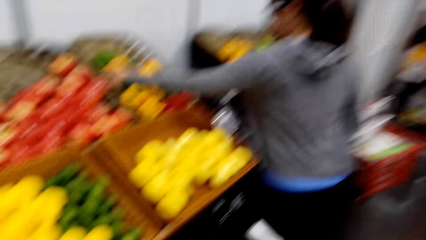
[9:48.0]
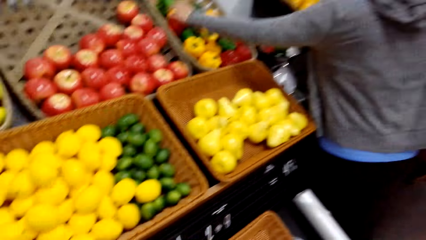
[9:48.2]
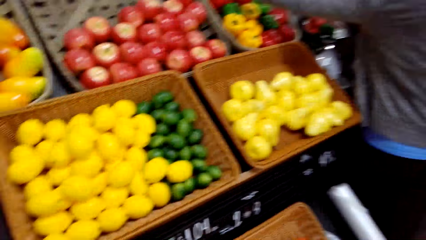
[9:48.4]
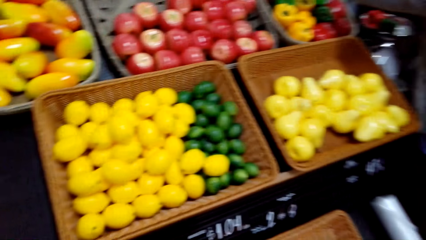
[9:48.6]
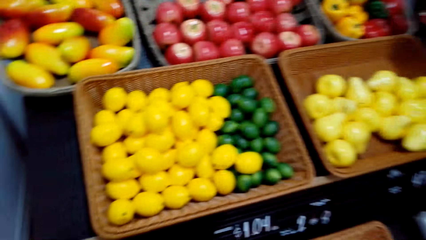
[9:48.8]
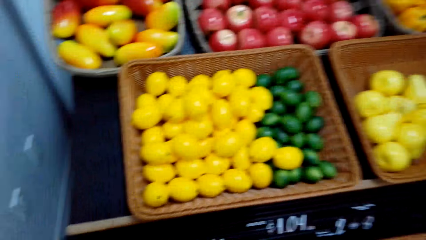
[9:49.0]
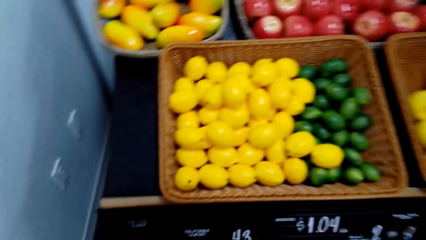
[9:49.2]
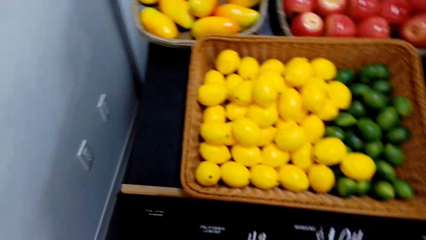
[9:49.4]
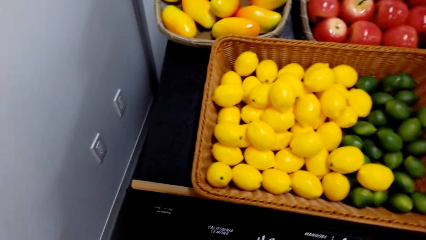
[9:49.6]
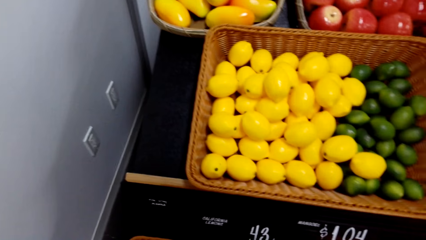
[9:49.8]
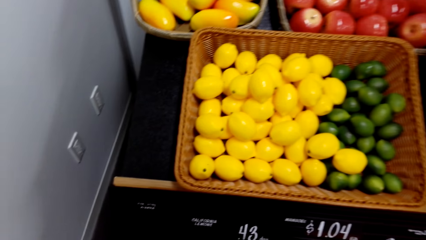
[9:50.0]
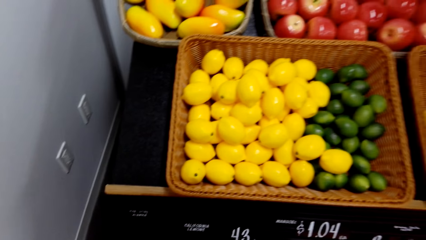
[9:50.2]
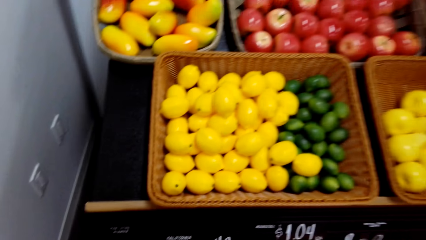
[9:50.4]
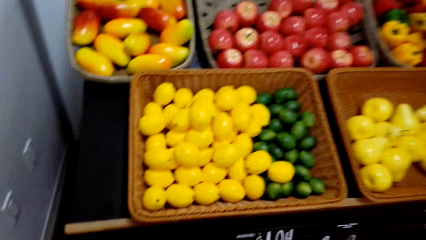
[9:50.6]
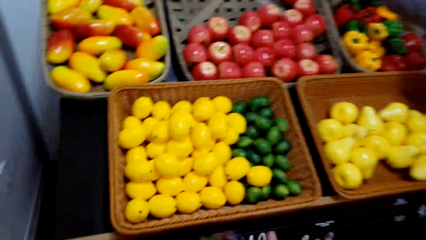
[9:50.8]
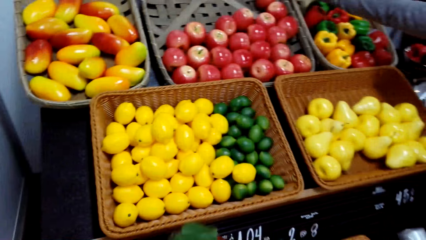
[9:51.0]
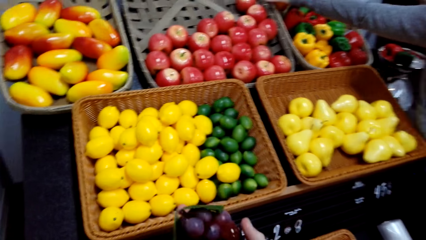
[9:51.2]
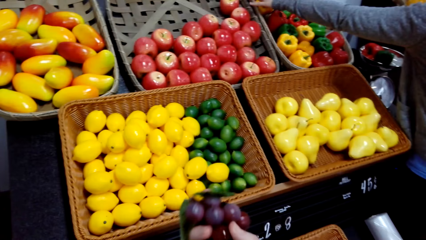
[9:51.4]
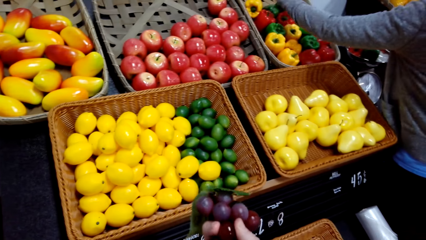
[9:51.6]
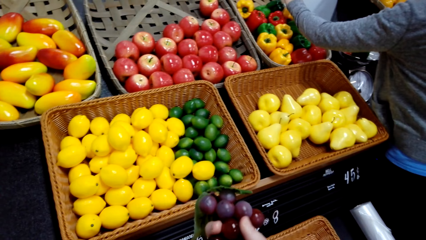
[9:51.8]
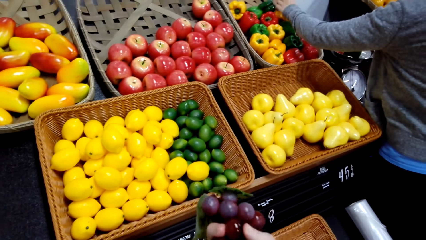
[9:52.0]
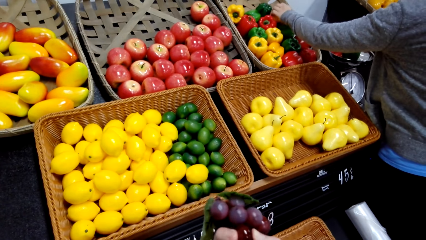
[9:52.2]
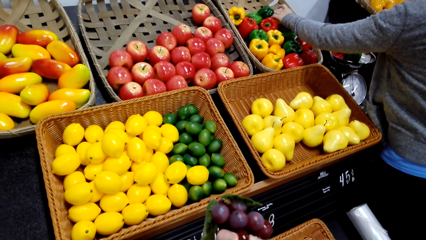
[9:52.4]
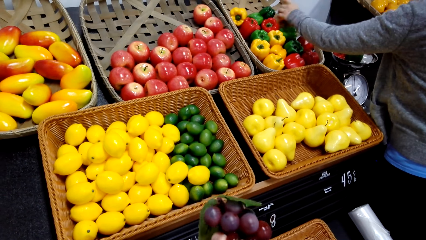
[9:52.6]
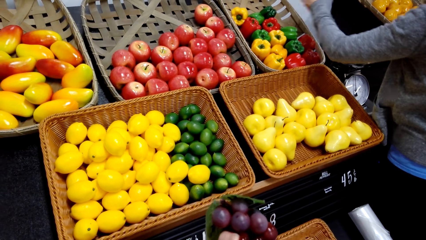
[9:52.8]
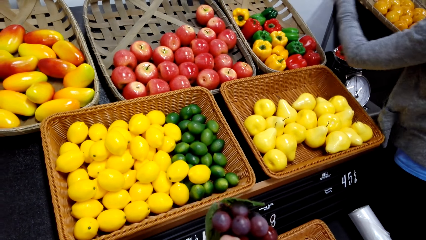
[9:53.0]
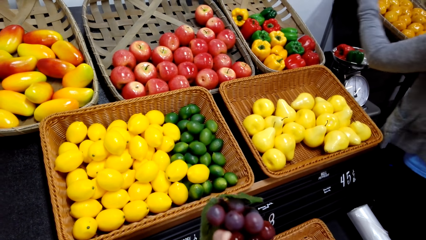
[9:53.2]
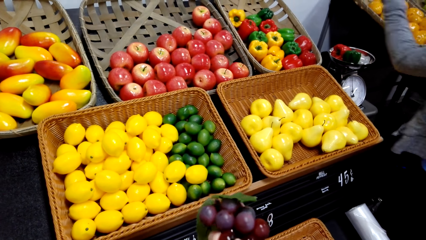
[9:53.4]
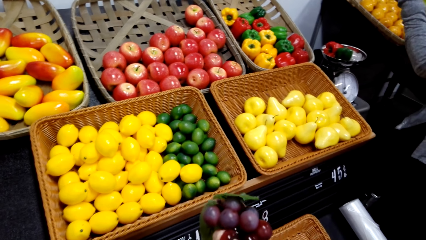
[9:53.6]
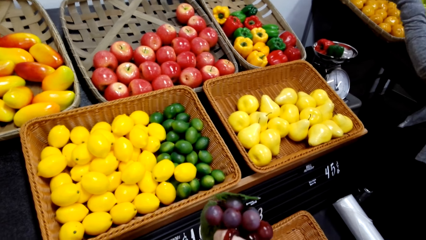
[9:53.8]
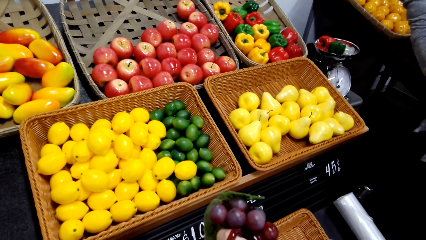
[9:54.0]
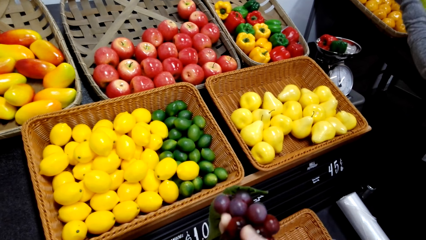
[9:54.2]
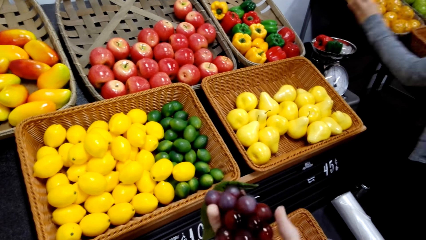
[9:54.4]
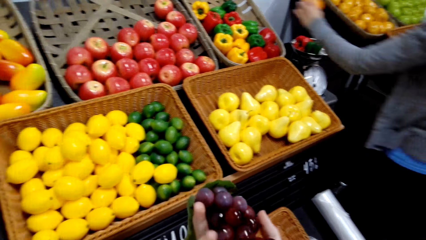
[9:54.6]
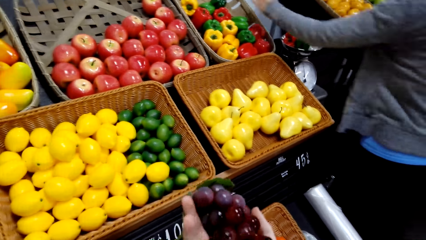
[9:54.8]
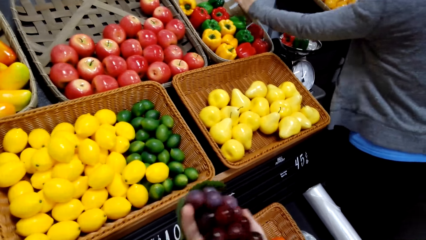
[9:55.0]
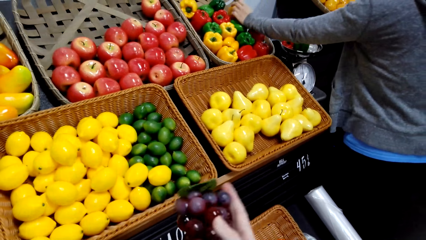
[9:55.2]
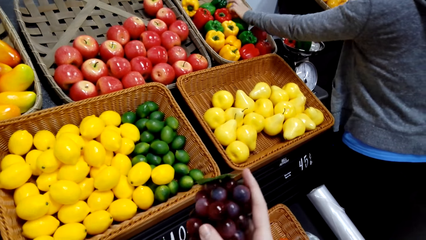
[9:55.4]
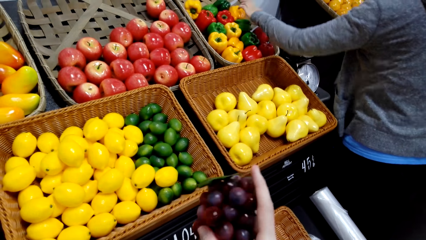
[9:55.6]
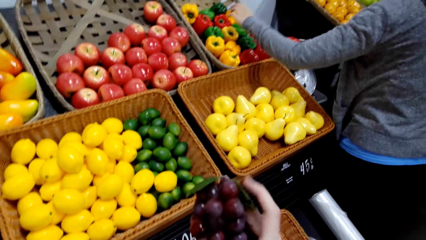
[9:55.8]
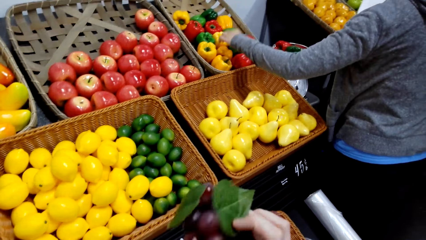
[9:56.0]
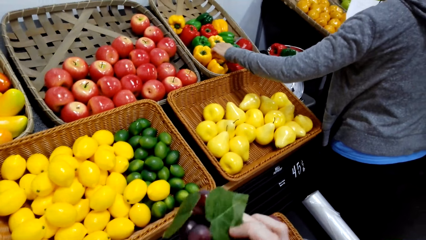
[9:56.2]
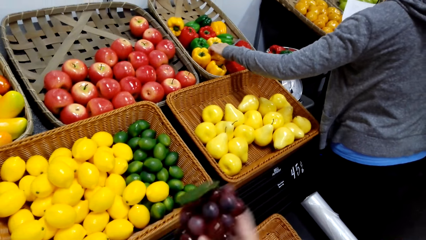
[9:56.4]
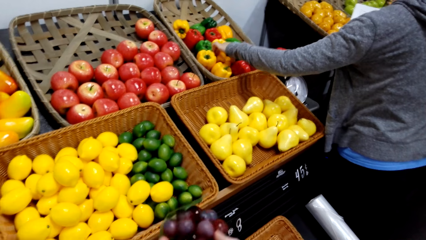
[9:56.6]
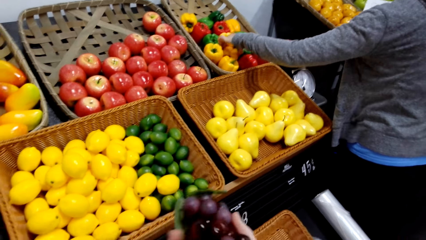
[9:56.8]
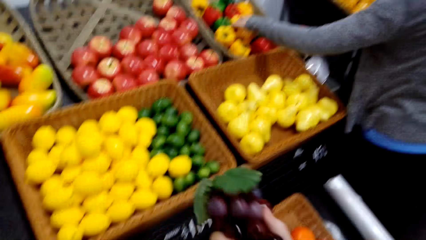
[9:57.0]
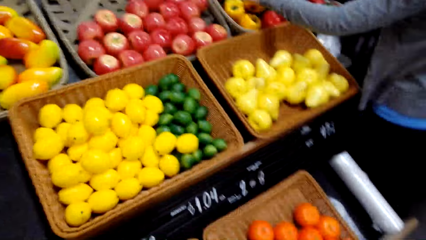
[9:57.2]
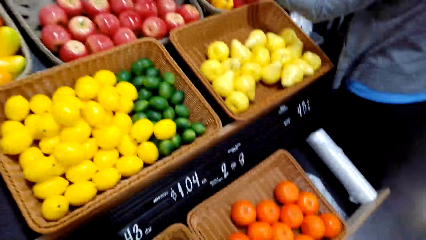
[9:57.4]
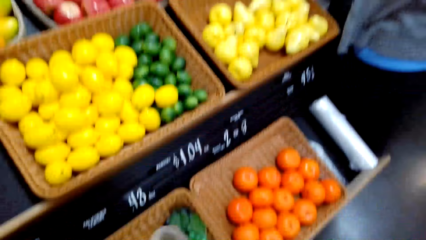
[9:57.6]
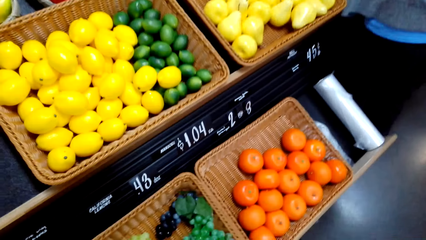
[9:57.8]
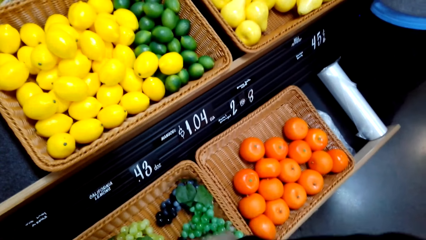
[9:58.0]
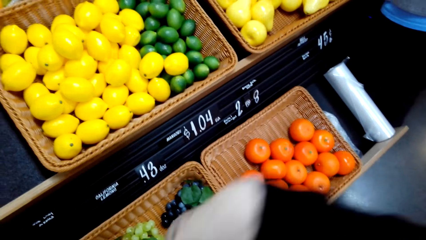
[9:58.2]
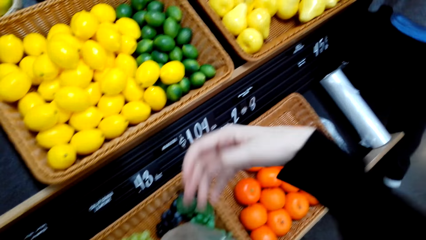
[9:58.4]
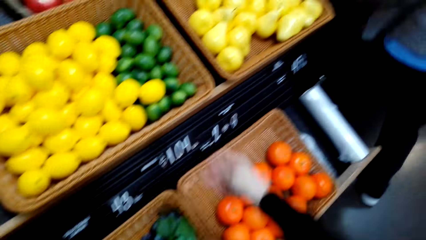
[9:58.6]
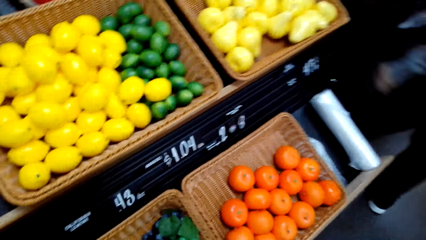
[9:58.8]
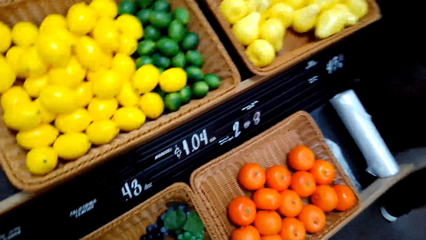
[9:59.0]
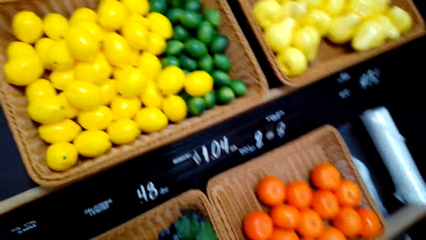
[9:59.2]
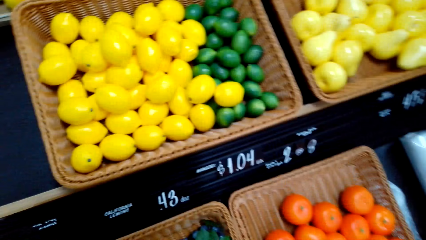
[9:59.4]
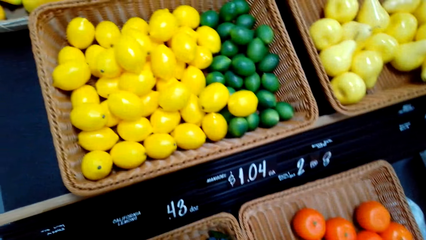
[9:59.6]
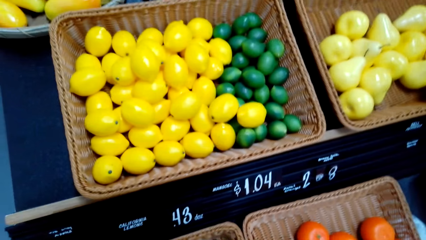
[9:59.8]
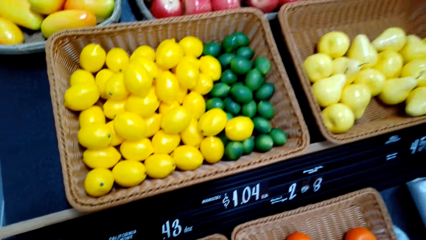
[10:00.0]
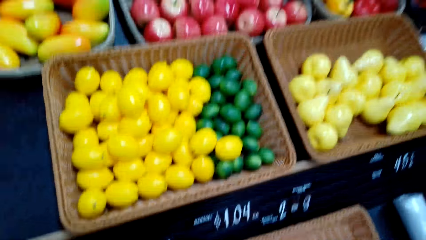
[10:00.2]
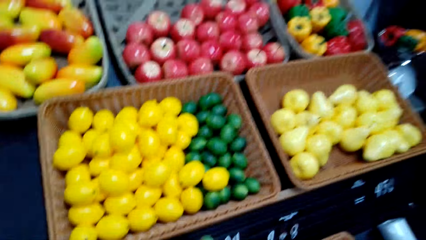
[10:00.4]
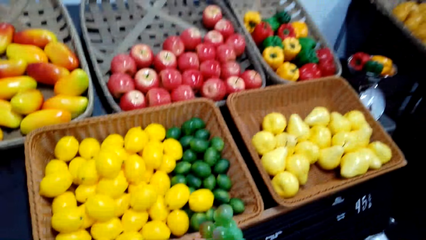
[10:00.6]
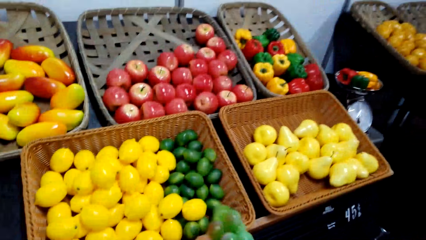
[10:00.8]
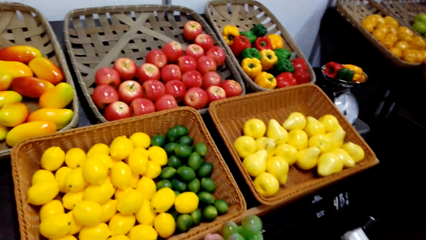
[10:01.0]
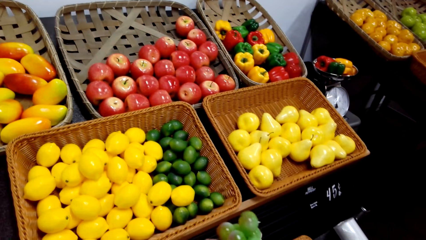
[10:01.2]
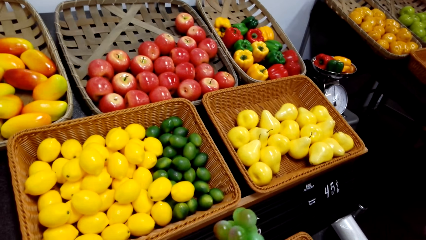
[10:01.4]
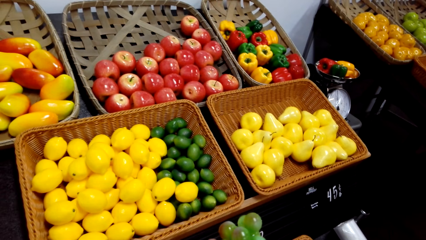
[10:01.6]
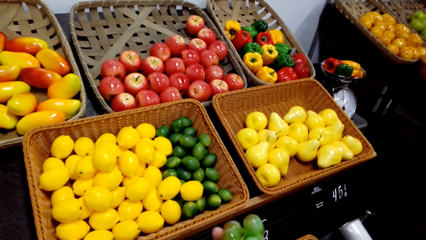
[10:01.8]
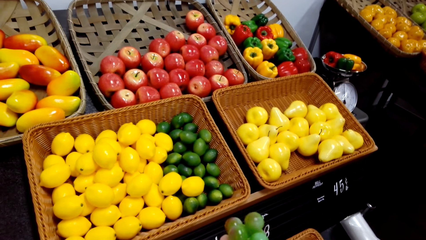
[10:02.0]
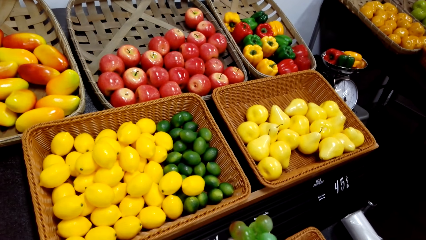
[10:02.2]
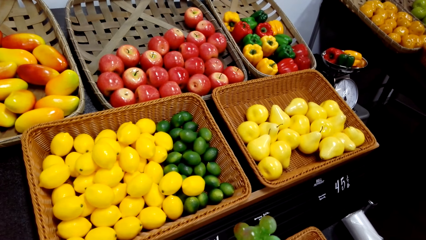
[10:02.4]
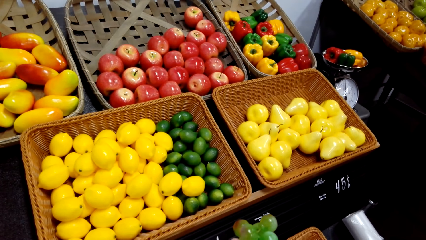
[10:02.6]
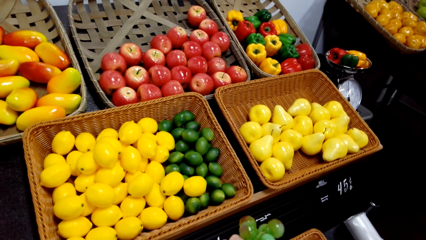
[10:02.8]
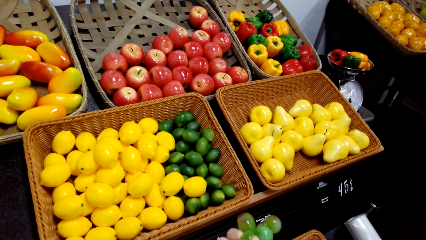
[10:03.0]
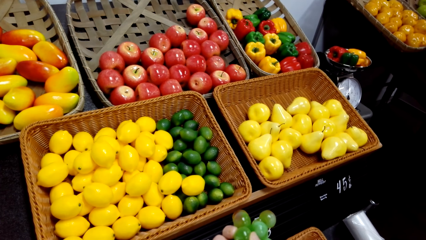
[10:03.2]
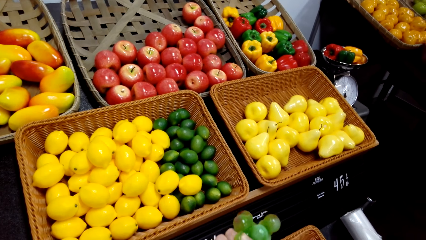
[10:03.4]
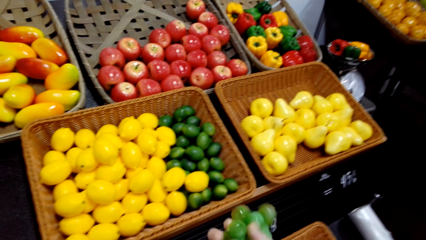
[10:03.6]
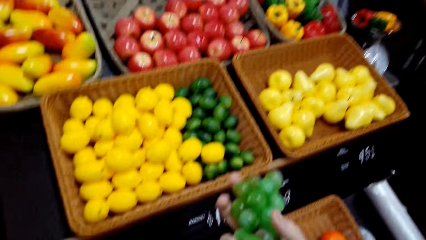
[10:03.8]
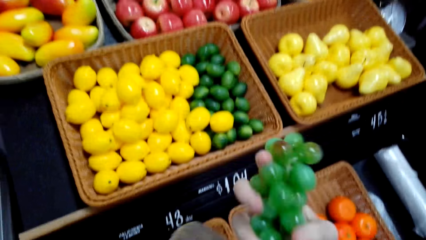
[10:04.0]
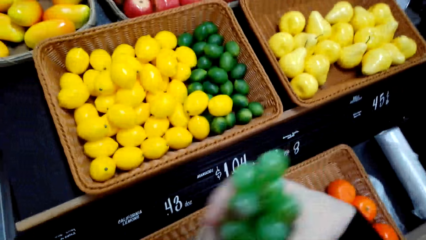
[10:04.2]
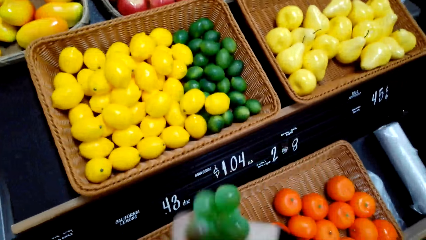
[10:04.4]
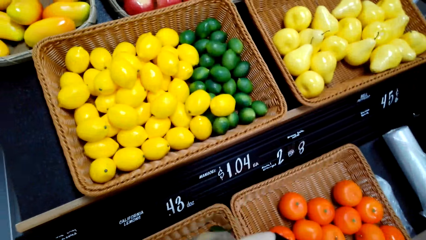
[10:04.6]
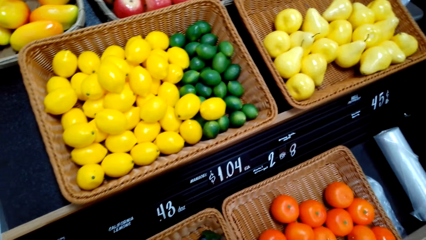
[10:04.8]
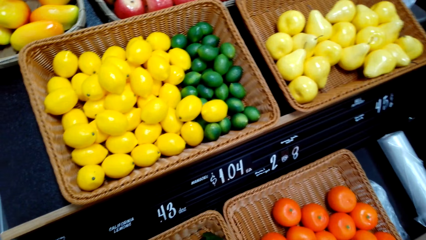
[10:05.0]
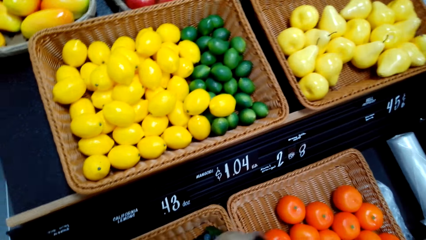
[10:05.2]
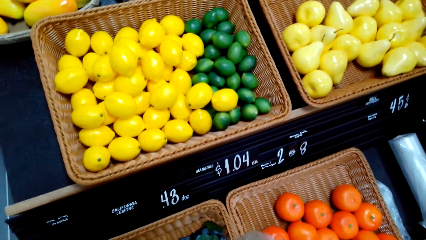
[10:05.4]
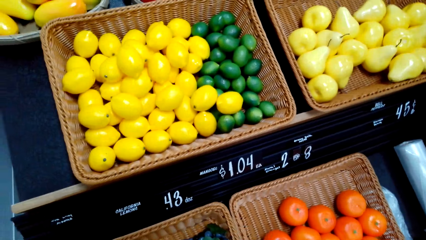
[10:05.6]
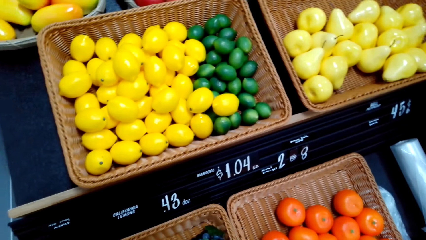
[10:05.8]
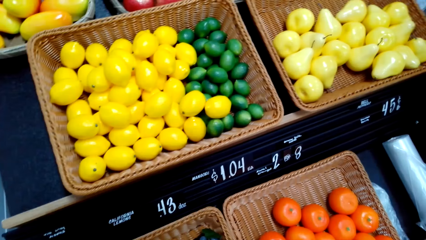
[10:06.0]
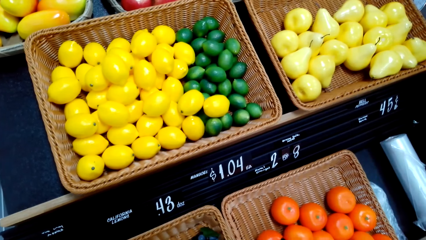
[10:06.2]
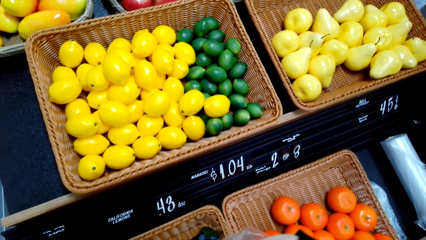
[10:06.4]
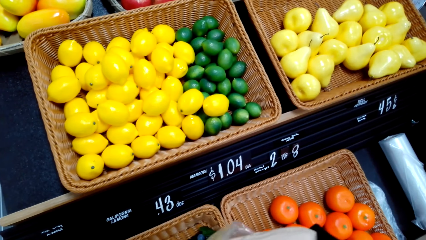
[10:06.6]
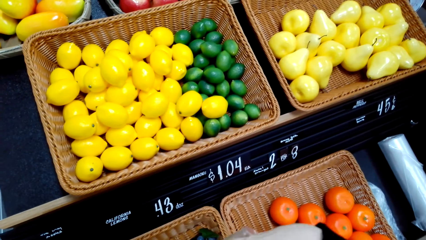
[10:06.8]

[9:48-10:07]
The camera wearer views grapes in the right hand. They hold the grapes. A woman picks up a pepper, views the pepper and puts the pepper in the basket. The woman picks up a pepper. The camera wearer packs the grapes. The woman steps back. The camera wearer looks around the fruit baskets. They view the grapes in the right hand. They hold the grapes. They put the grapes in a plastic bag.
